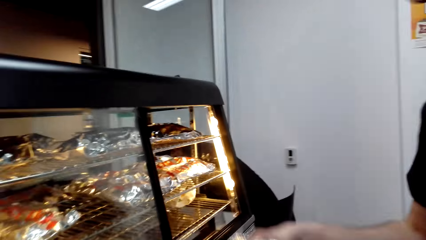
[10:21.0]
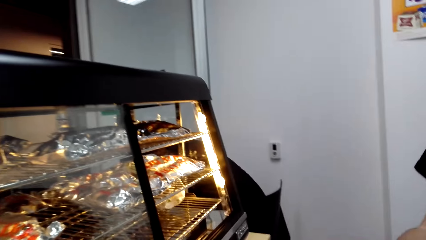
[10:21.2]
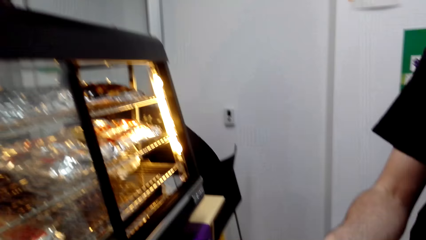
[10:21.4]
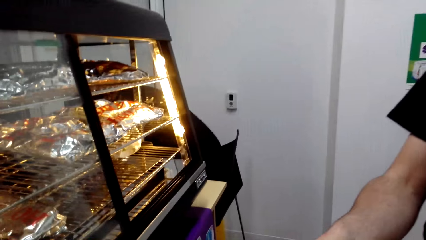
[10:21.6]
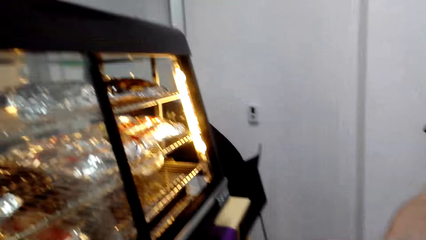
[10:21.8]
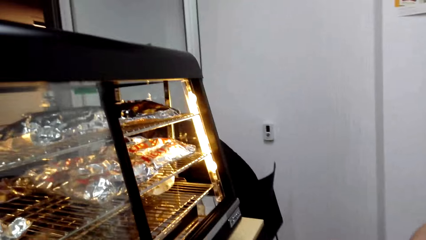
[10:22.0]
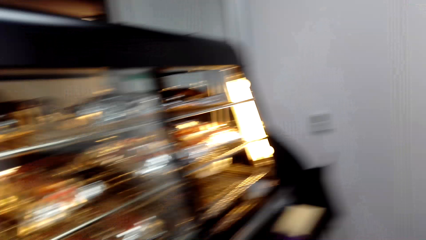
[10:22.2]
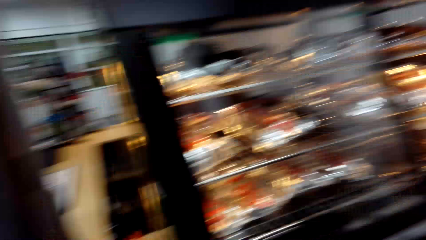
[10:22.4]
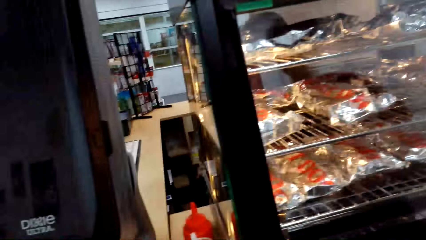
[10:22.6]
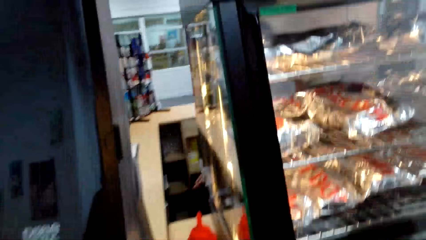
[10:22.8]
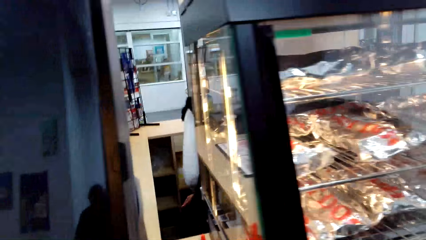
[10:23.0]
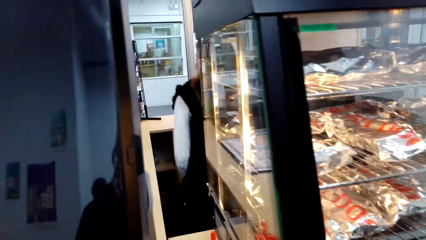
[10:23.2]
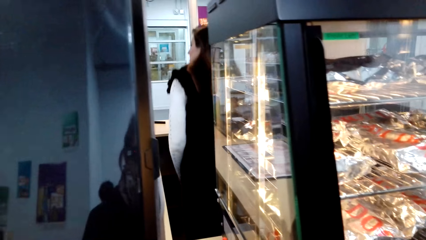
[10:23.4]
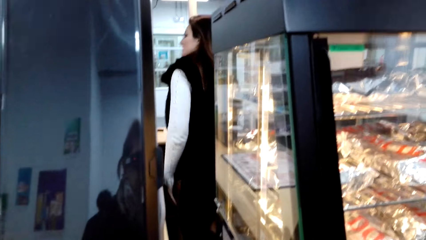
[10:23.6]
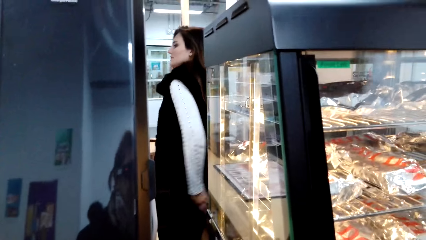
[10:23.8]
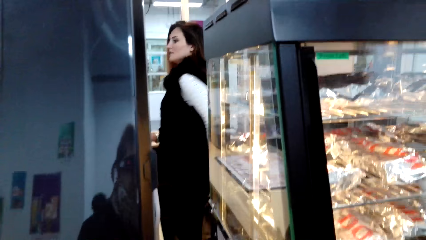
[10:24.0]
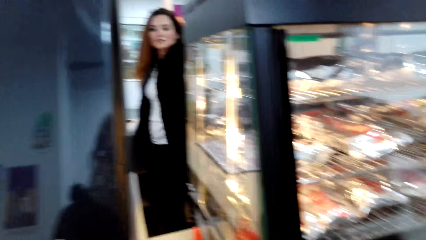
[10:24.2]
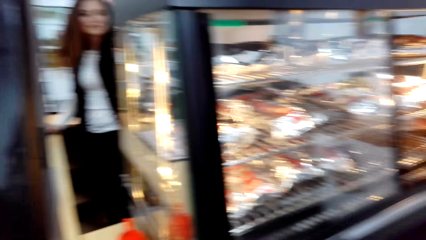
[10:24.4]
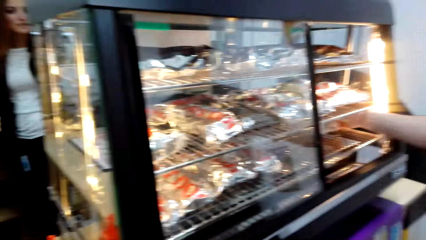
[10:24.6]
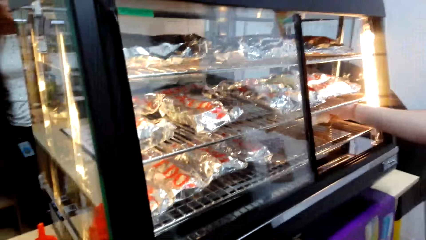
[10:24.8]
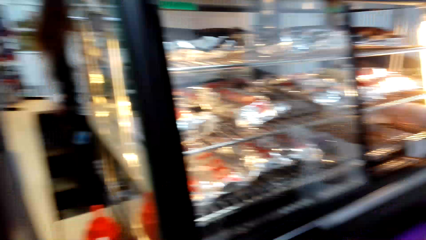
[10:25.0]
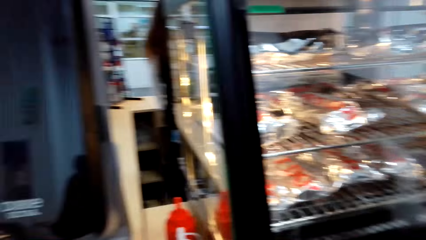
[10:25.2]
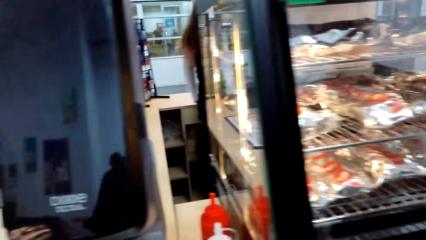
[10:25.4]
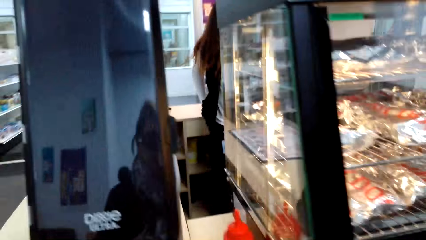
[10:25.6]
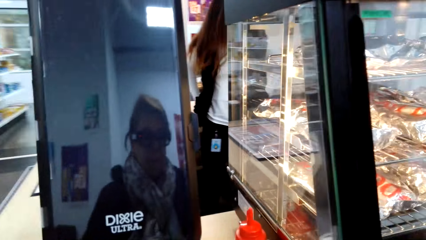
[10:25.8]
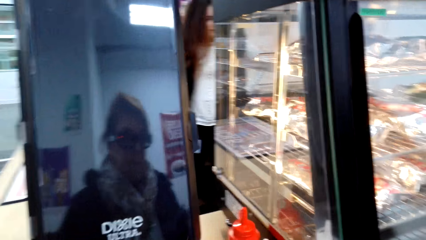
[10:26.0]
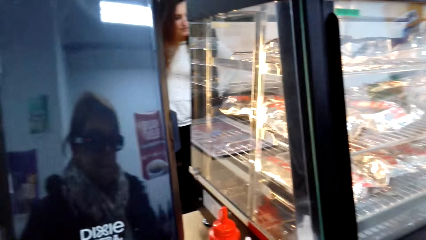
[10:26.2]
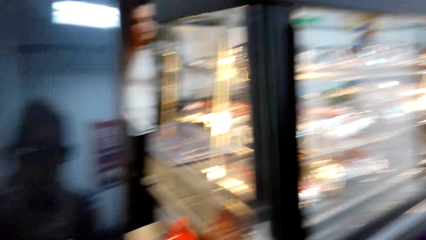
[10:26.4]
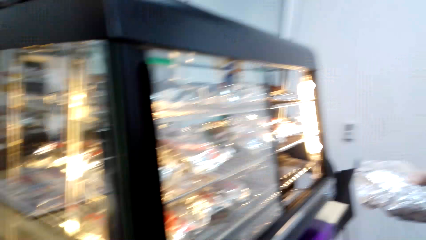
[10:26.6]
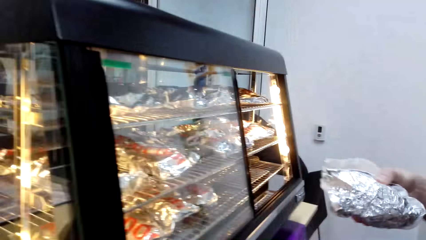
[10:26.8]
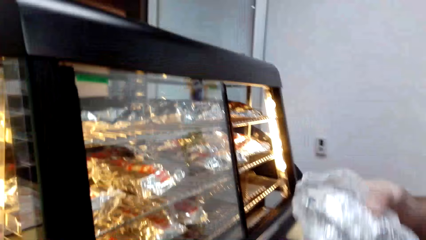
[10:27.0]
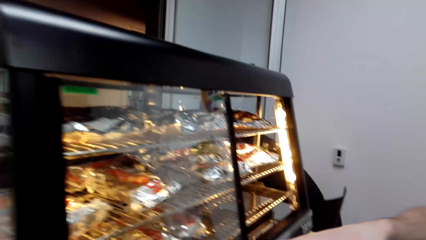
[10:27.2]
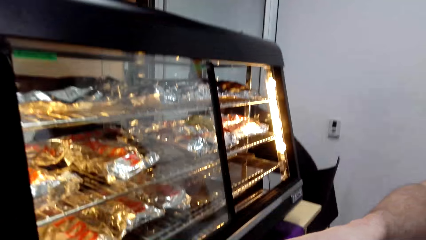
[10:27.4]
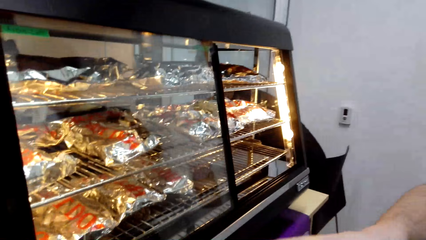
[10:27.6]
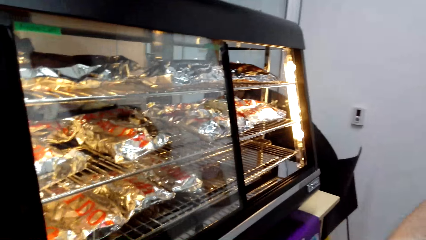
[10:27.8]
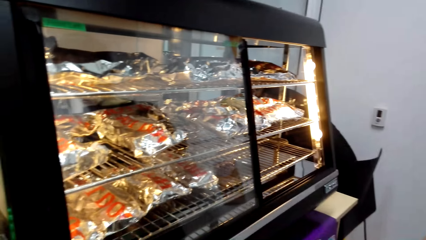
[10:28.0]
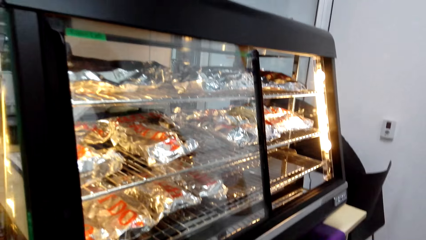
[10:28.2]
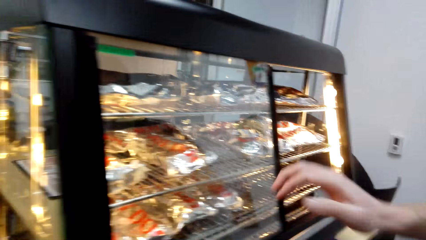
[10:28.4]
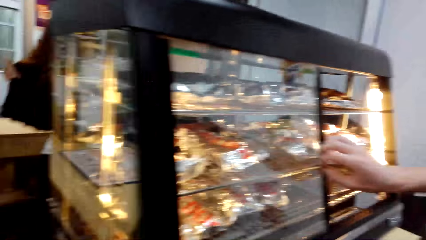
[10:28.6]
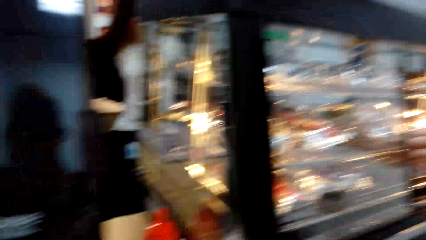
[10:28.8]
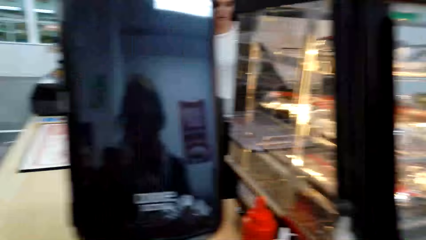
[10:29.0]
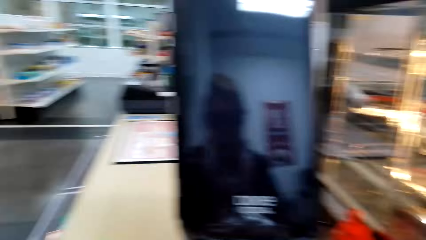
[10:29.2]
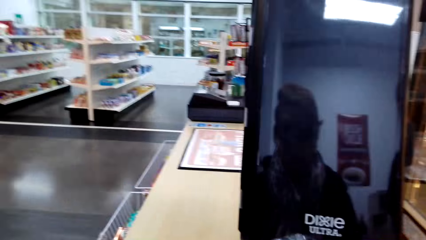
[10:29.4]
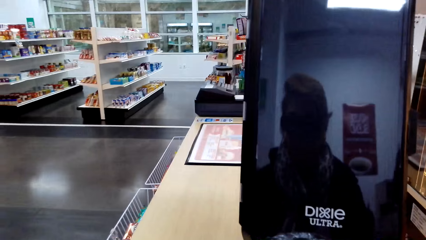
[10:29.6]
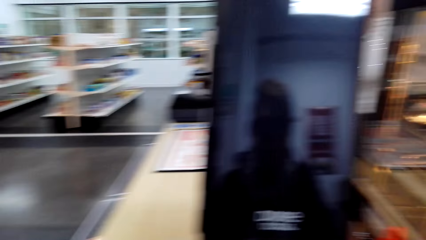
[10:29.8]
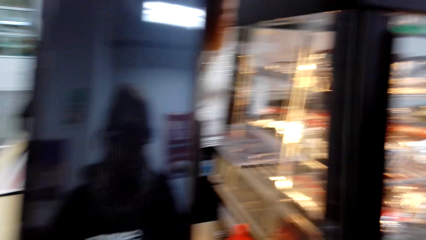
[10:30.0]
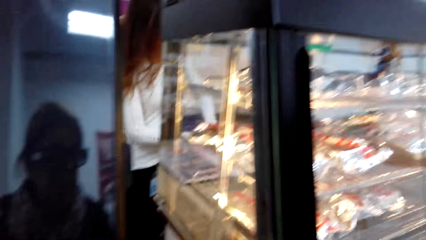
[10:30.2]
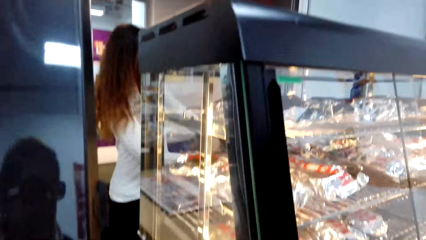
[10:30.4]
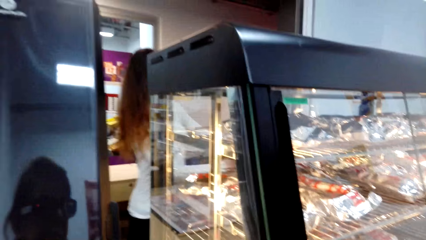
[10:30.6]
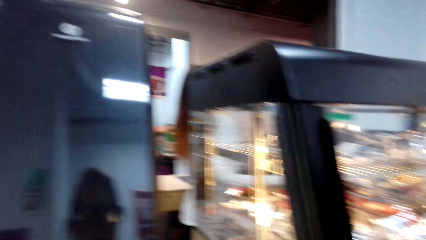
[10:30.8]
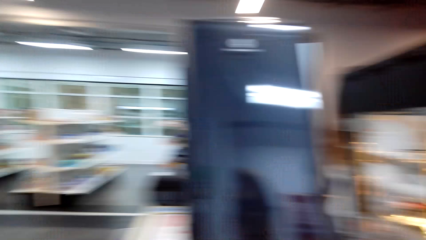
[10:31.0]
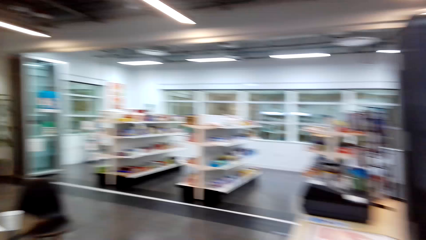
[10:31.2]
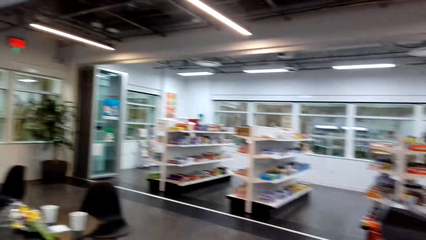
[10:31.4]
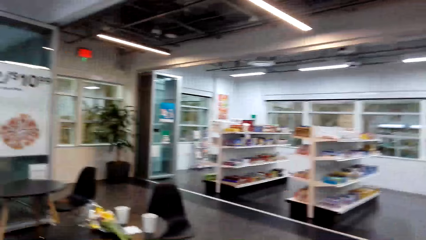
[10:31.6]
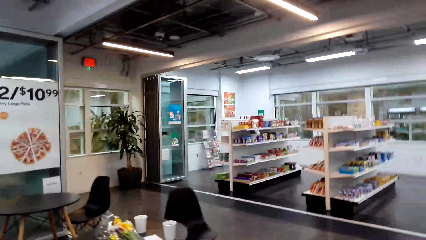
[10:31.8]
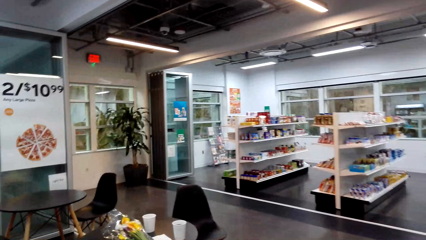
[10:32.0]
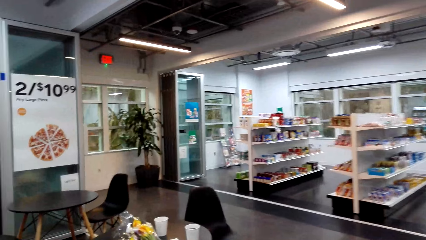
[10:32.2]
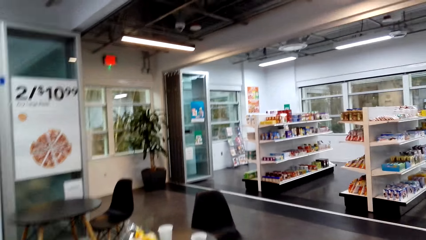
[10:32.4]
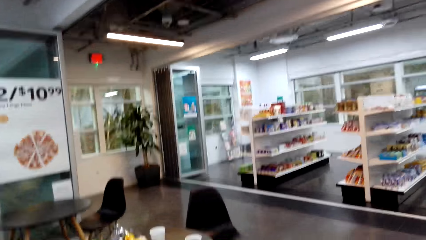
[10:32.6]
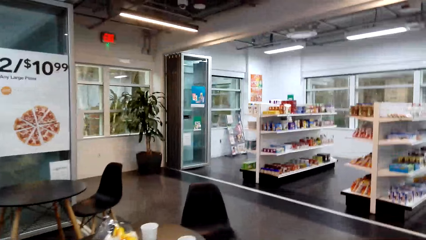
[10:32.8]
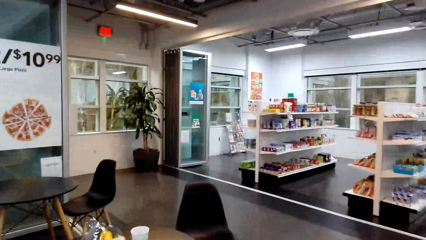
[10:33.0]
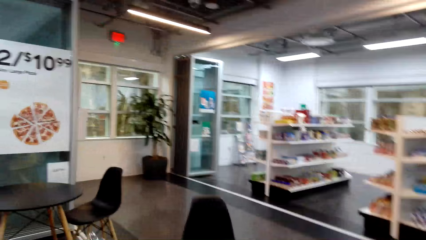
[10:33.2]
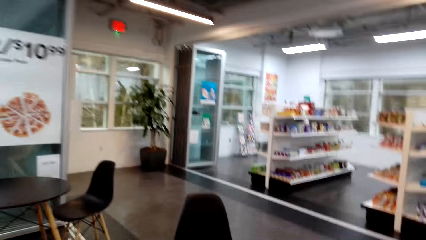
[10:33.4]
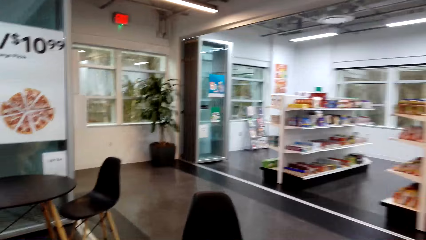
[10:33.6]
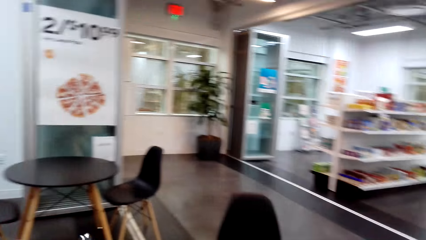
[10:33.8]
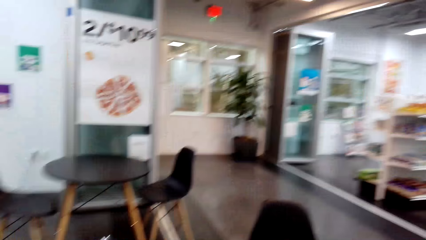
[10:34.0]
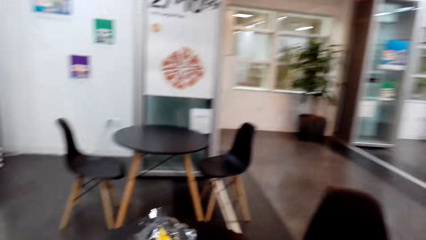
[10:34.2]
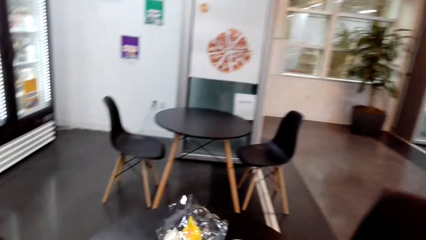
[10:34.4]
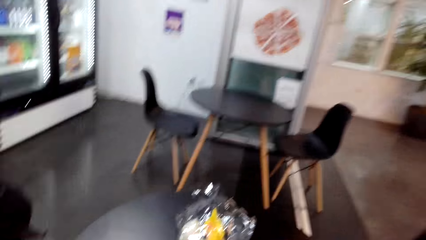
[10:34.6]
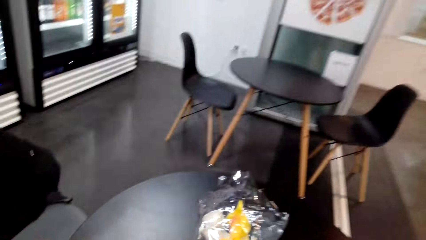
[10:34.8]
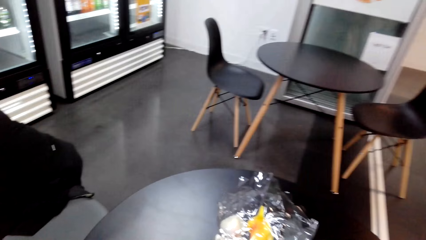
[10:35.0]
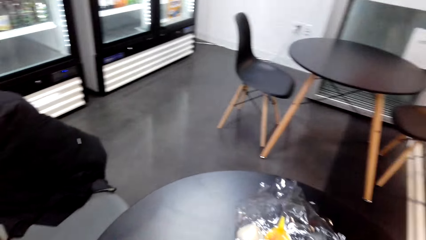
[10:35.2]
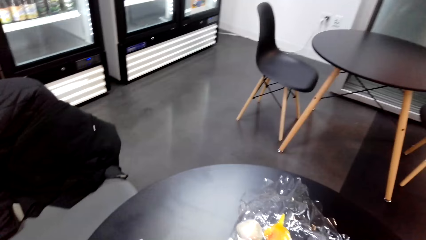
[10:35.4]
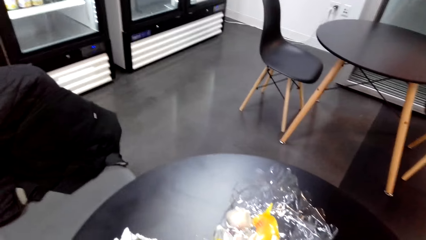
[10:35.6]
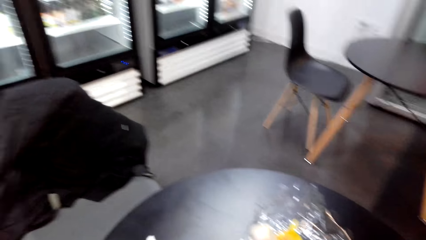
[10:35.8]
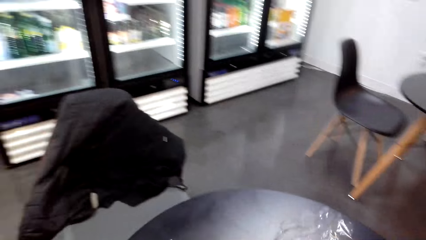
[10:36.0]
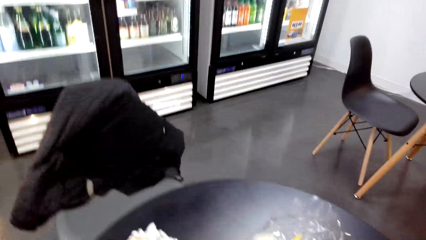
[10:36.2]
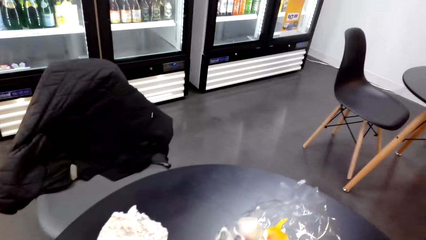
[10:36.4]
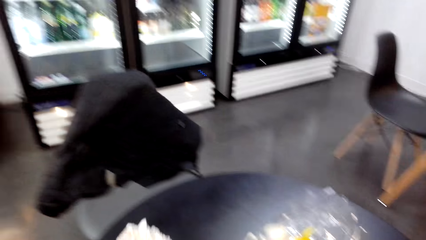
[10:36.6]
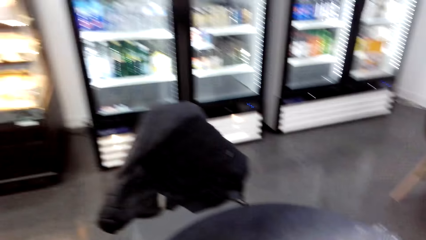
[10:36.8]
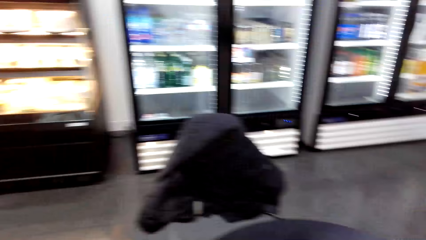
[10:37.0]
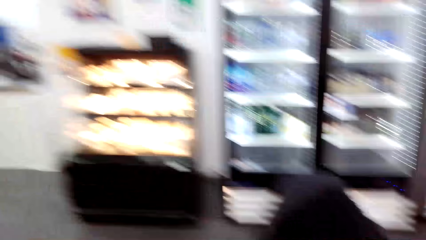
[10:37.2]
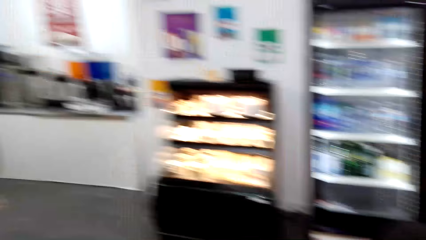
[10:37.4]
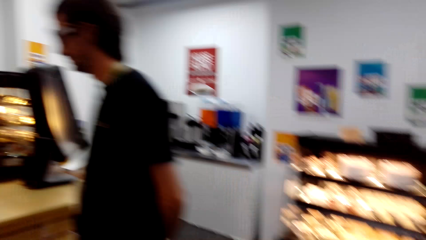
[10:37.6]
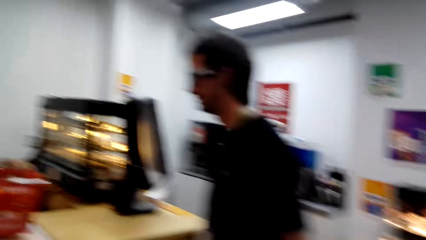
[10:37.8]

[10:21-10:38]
The camera wearer stares at the ornament. The man removes food from the food warmer. He gives the camera wearer the food. The camera wearer looks around. The man removes food from the food warmer, gives the camera wearer the food and closes the food warmer. He moves the hand. The camera wearer looks around. They walk towards the table. They stare at the table.
